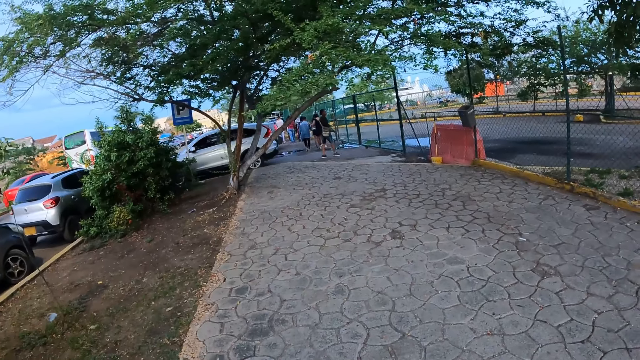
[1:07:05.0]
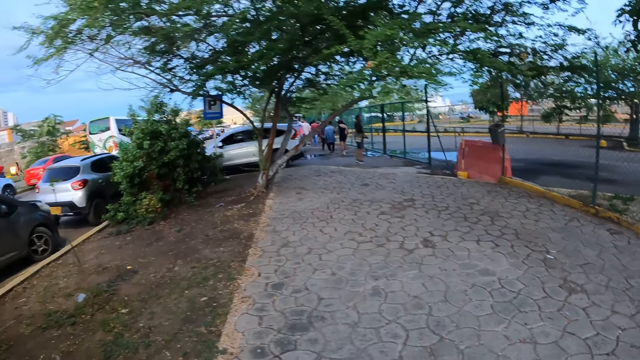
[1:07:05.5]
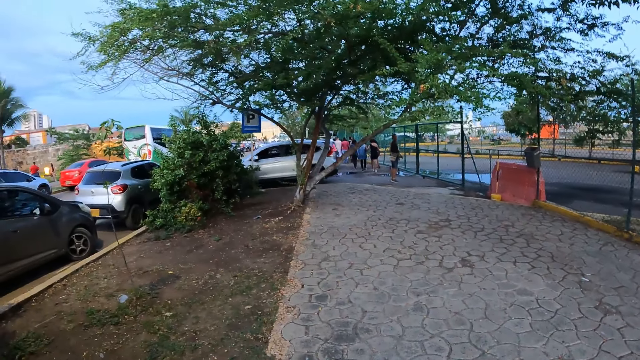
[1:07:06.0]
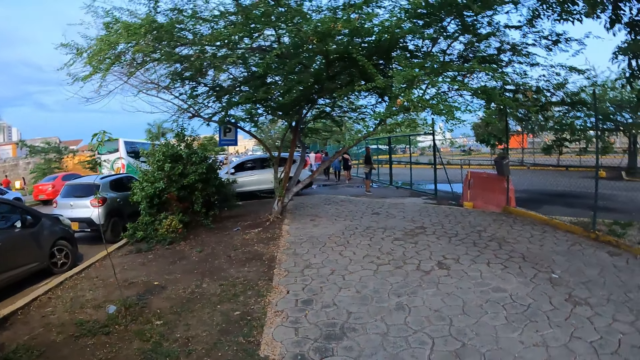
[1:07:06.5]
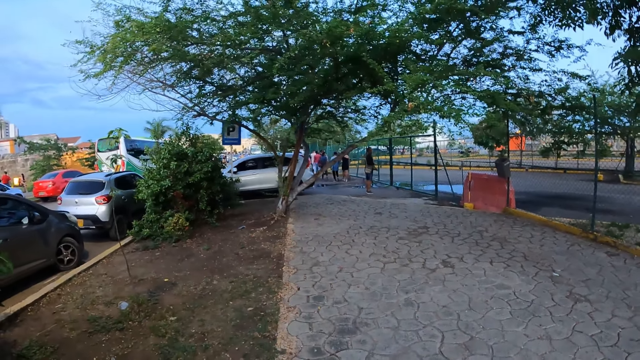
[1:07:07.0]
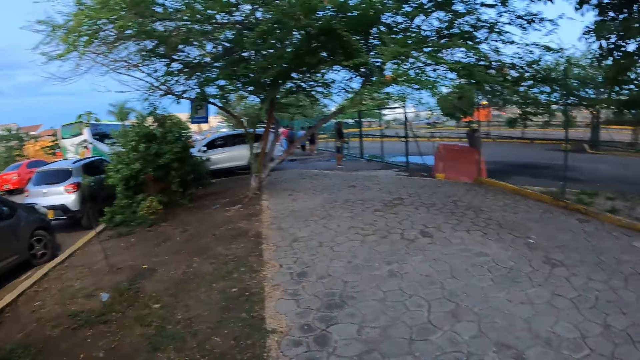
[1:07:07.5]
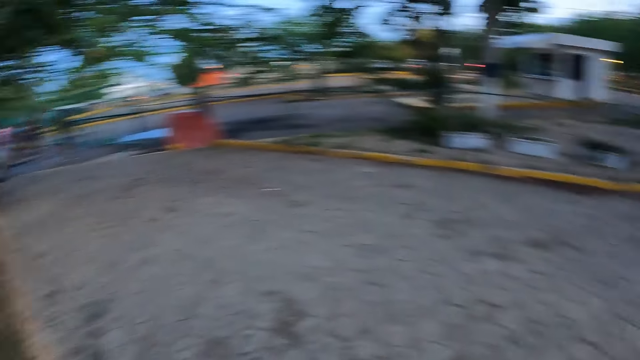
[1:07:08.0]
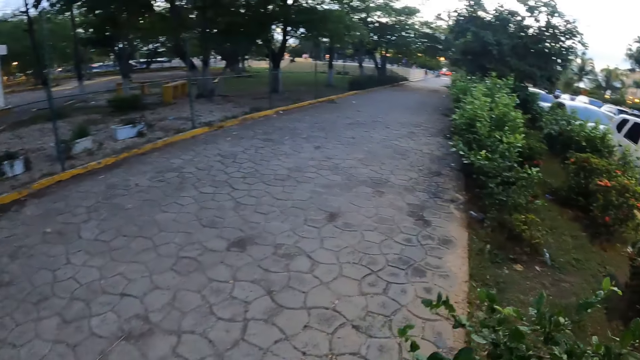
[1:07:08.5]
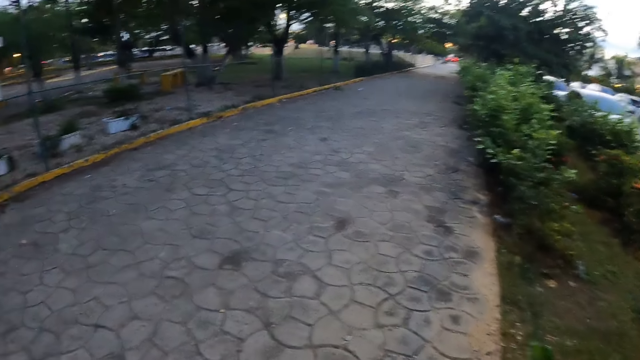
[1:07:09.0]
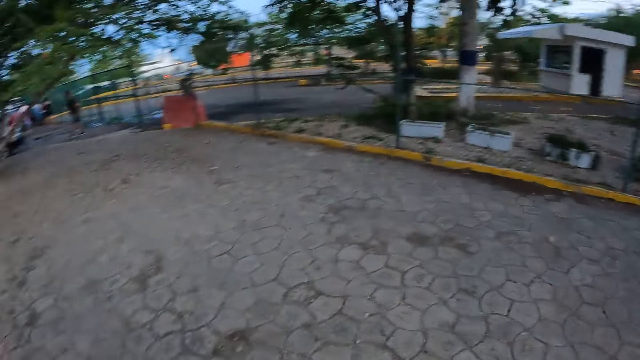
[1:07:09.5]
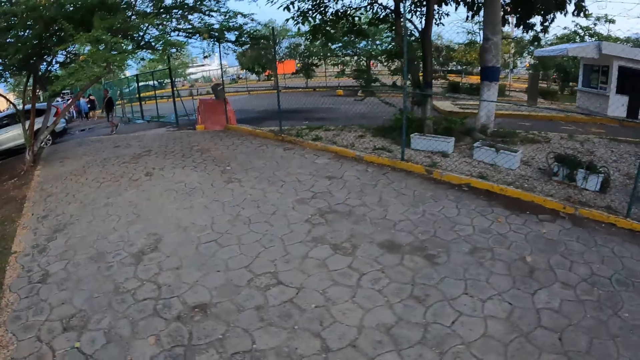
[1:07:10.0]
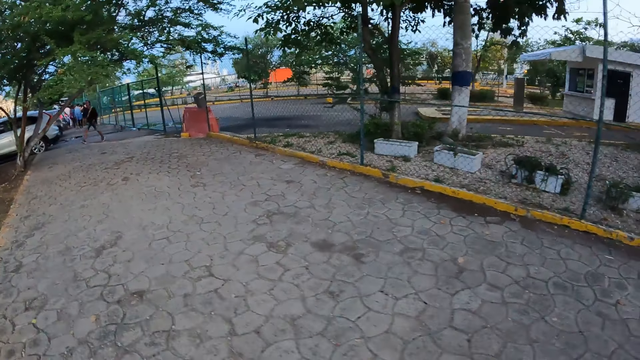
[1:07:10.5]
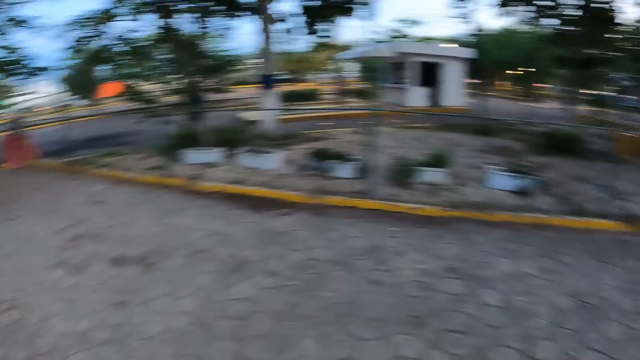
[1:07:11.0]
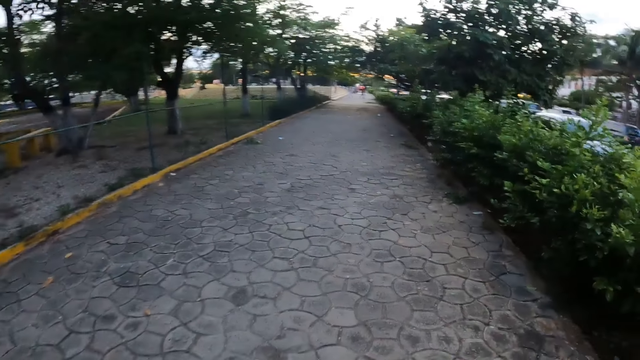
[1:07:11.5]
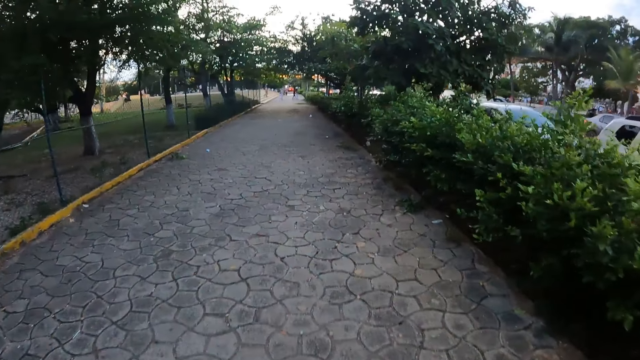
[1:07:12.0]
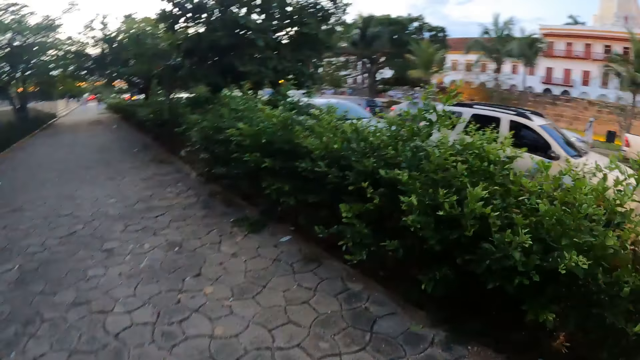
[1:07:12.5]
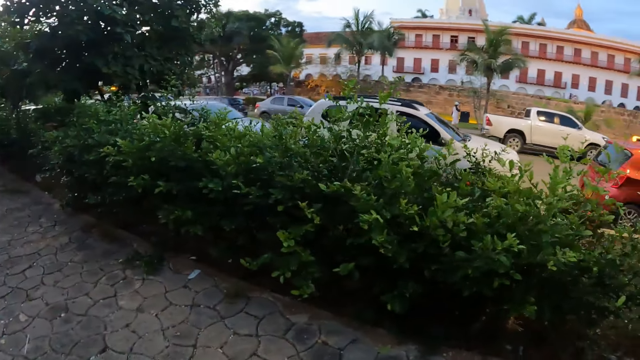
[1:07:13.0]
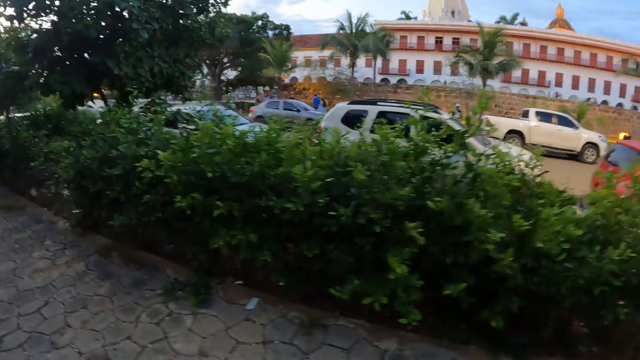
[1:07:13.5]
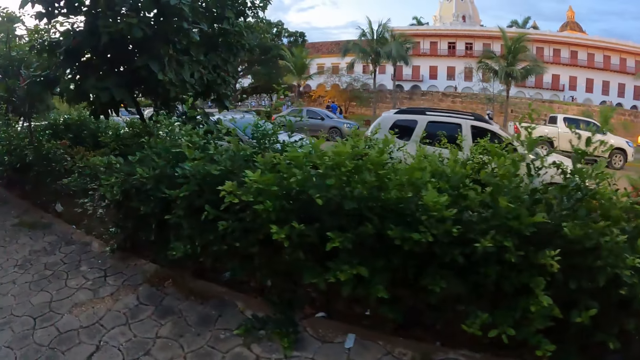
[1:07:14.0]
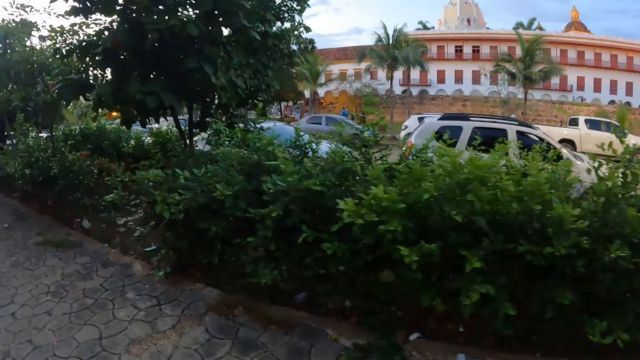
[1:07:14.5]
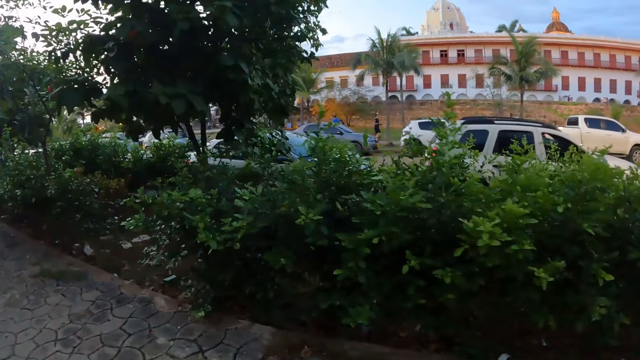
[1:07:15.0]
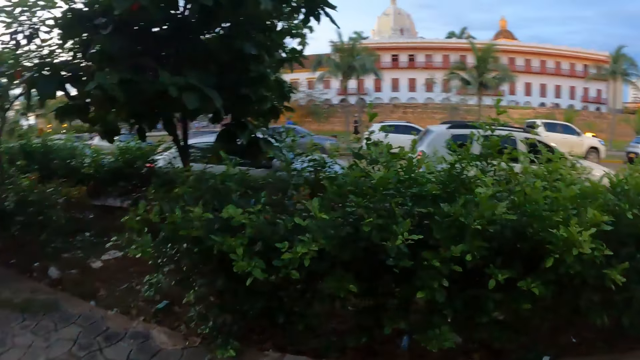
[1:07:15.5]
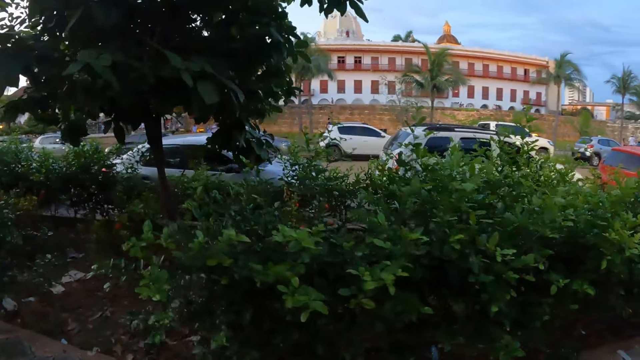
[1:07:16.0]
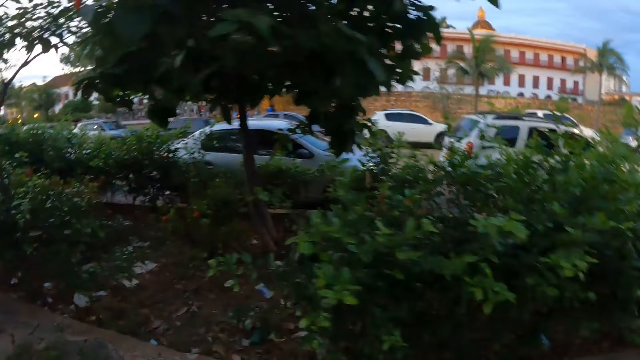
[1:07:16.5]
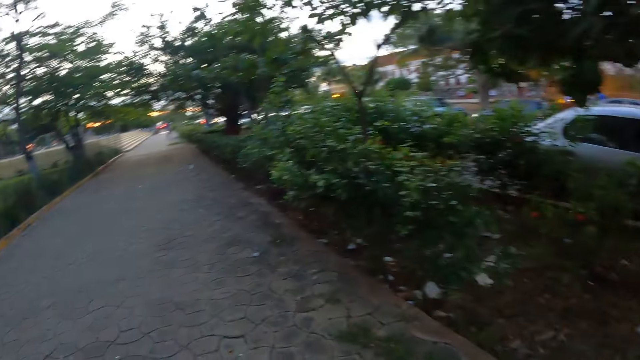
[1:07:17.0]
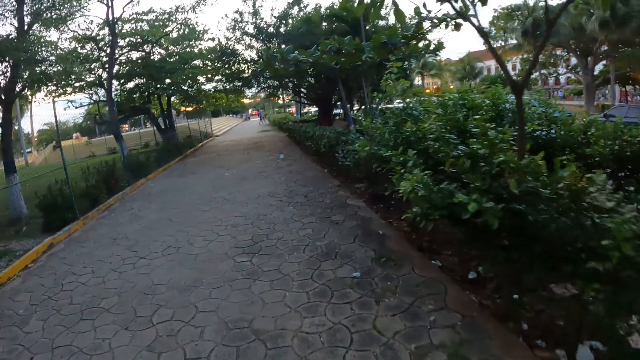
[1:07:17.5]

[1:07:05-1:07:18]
The camera wearer looks behind. They walk on the pavement.

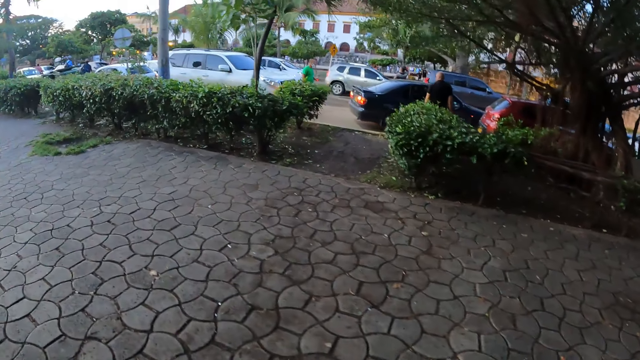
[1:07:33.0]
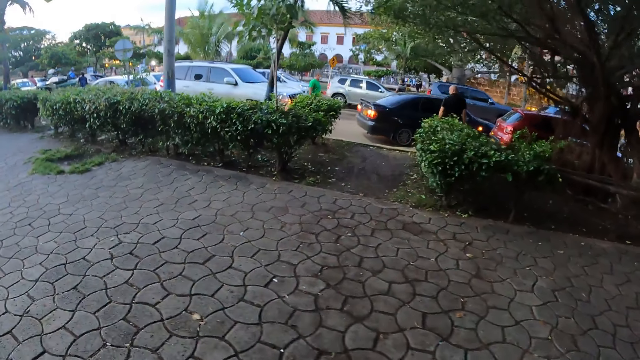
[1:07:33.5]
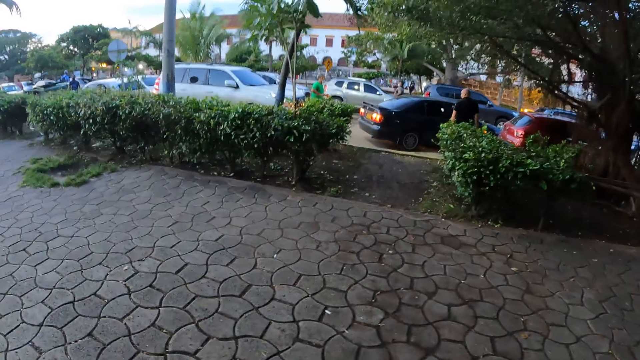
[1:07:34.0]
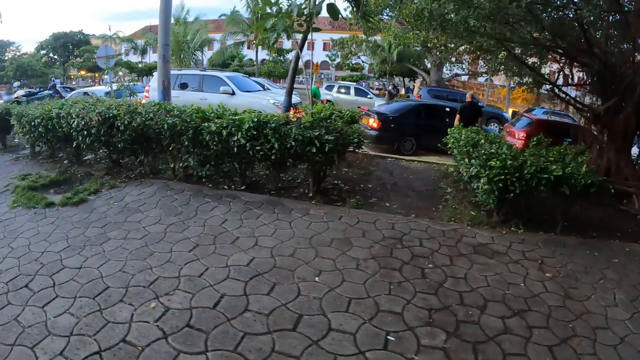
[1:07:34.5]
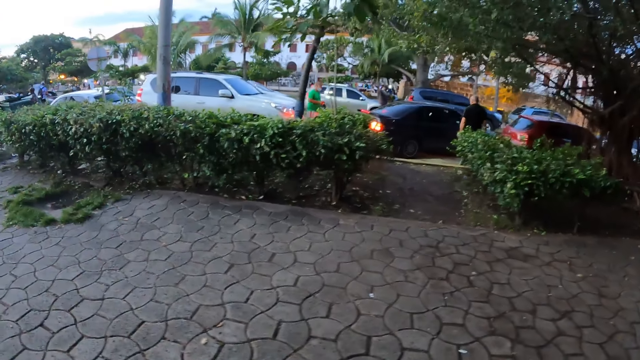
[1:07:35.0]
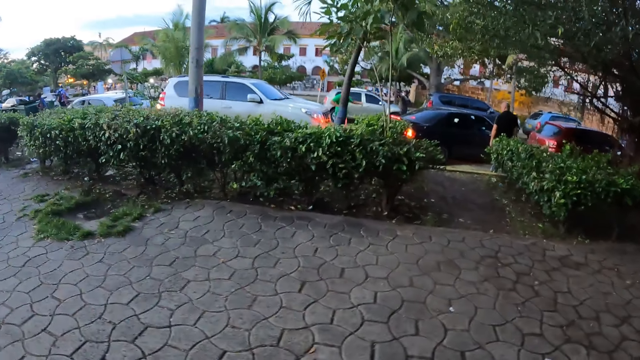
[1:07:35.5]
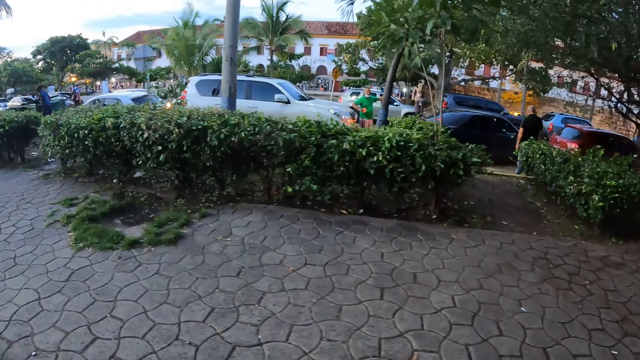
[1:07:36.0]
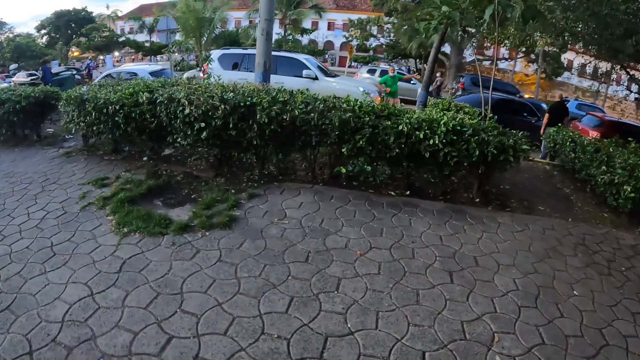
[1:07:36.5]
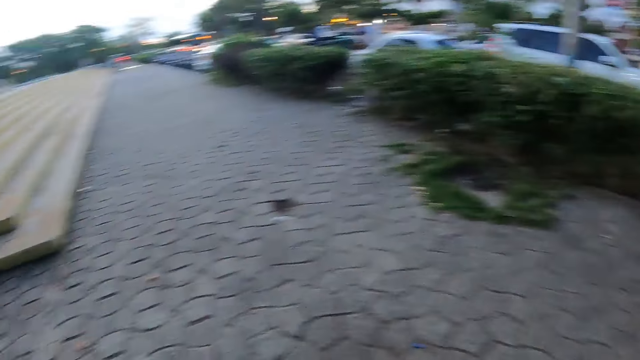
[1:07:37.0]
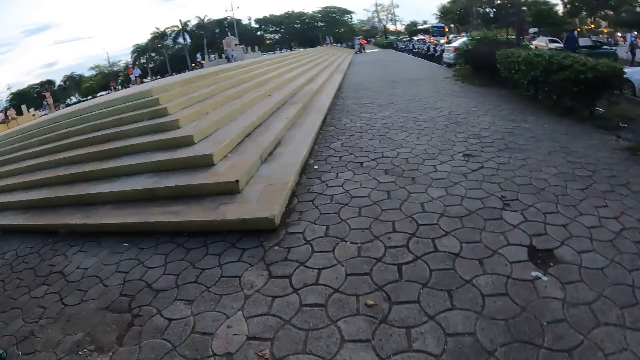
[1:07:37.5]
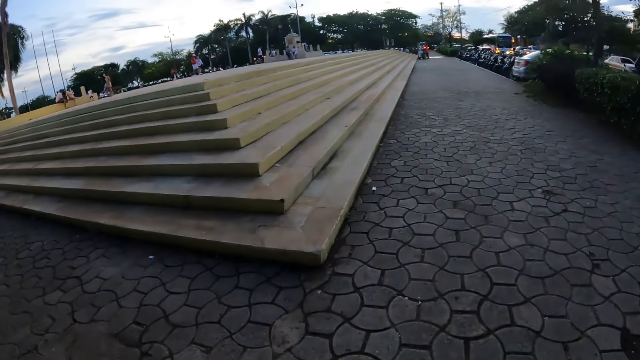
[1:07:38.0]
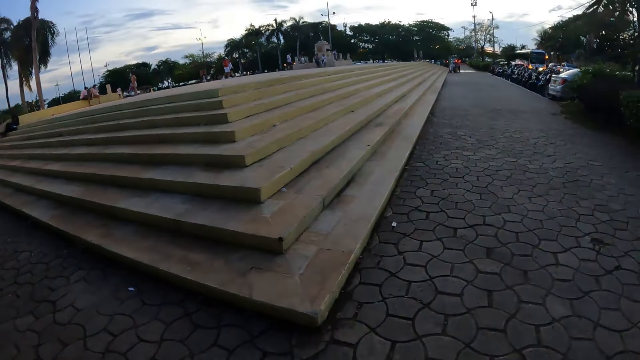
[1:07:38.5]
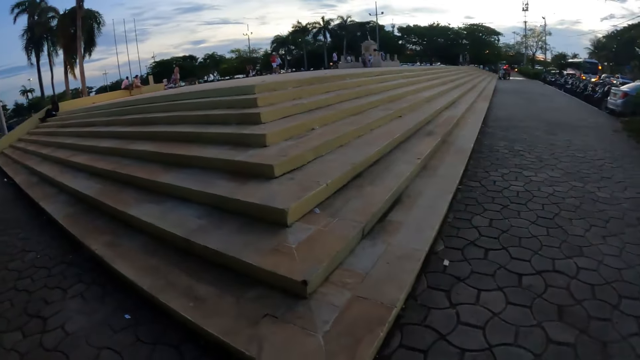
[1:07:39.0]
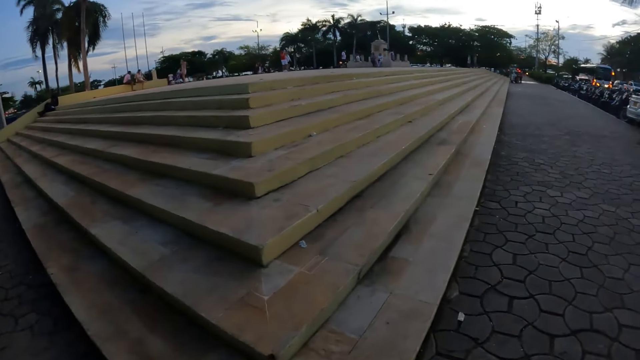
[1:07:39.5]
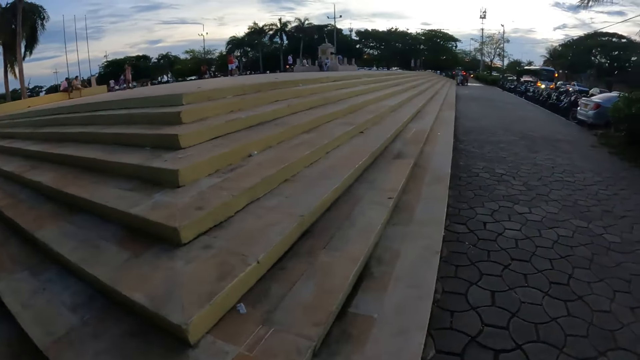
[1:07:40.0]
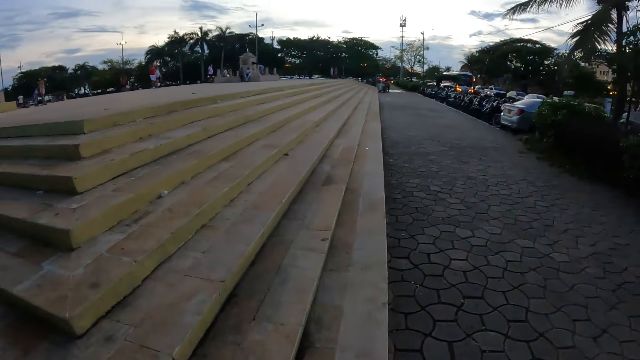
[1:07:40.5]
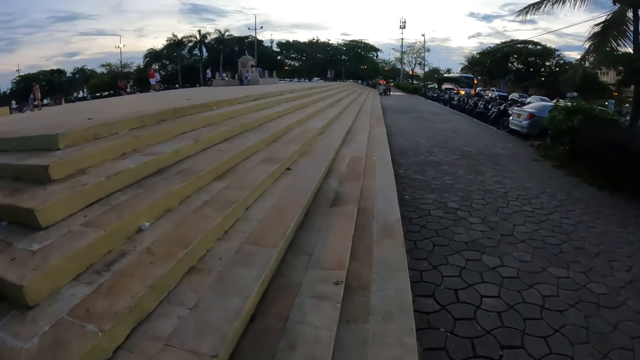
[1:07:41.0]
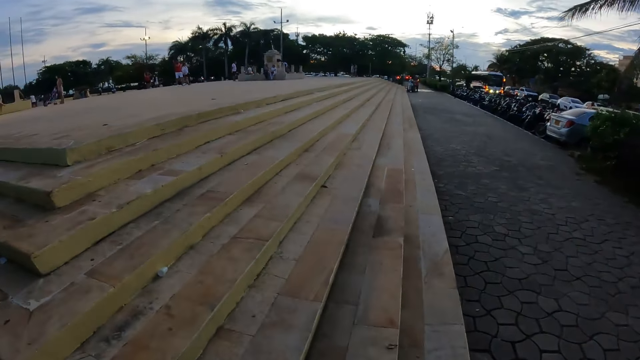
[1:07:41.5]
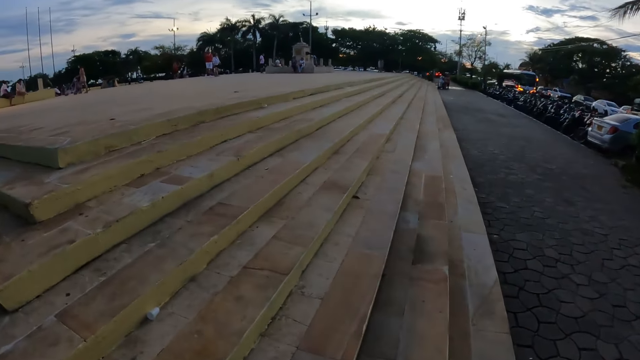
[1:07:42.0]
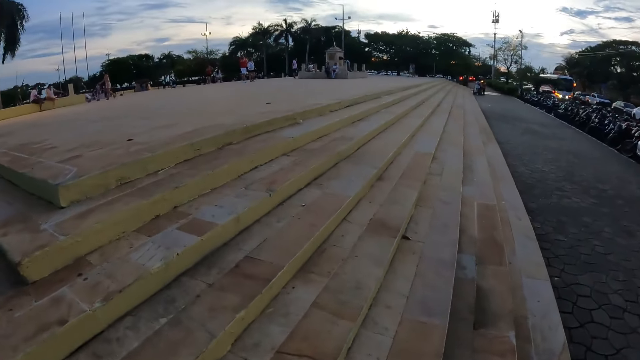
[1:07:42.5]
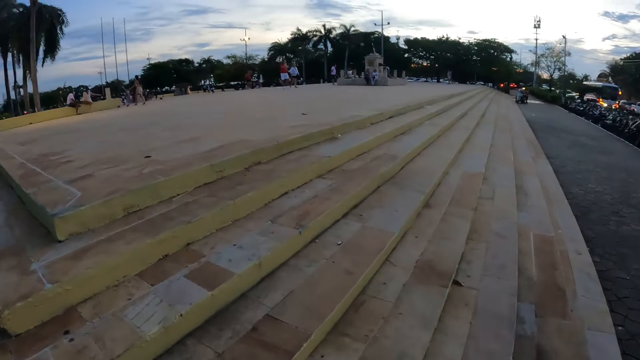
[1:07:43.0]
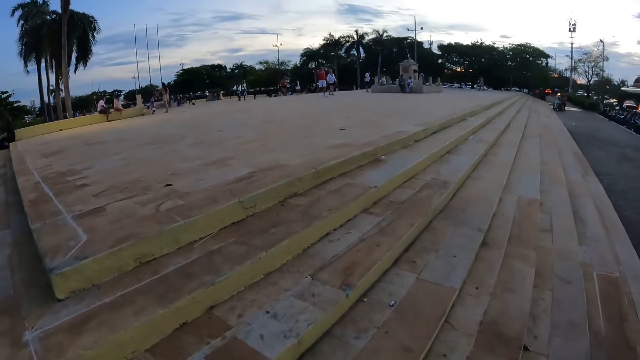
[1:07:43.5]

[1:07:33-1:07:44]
The camera wearer looks around. They walk on the pavement. They climb the stairs.
